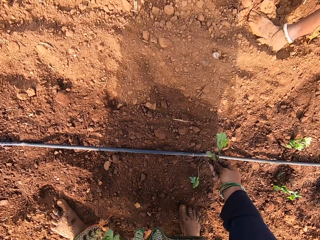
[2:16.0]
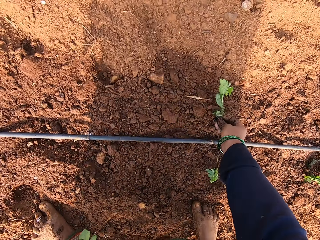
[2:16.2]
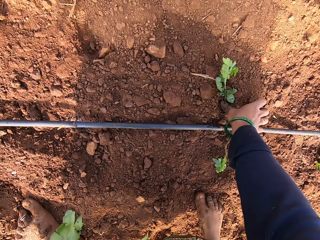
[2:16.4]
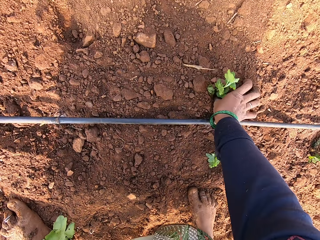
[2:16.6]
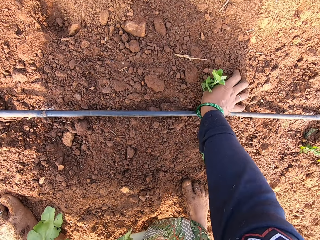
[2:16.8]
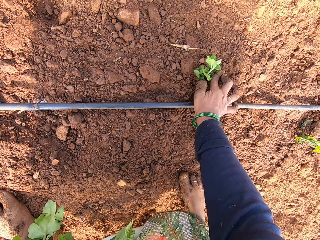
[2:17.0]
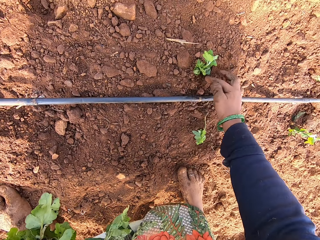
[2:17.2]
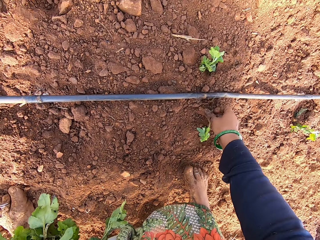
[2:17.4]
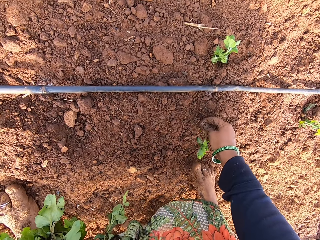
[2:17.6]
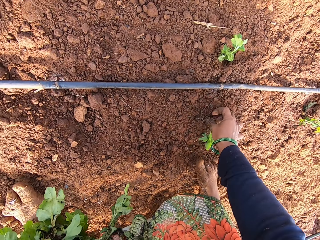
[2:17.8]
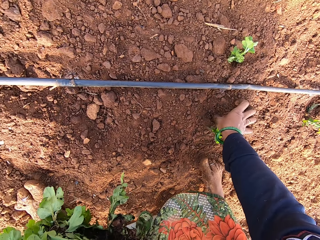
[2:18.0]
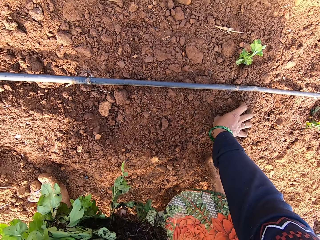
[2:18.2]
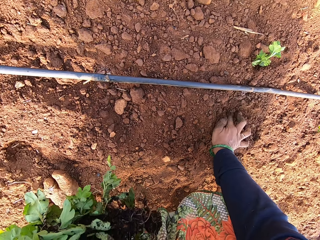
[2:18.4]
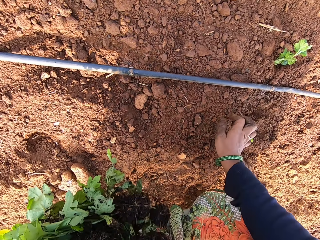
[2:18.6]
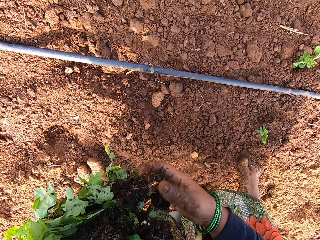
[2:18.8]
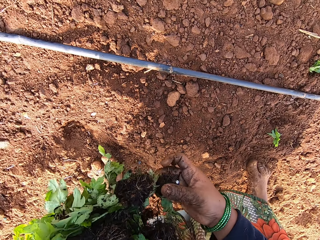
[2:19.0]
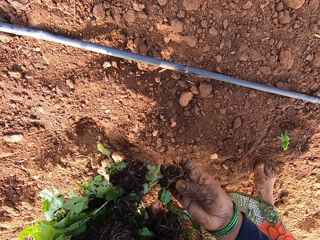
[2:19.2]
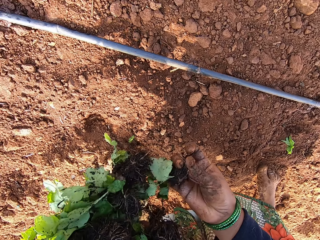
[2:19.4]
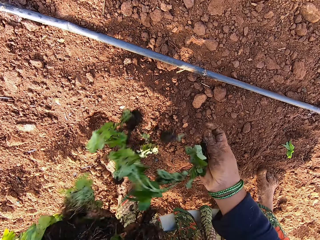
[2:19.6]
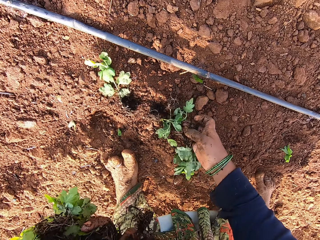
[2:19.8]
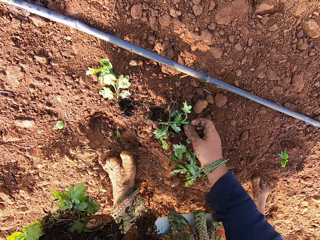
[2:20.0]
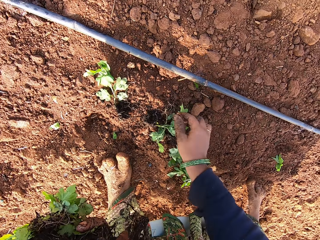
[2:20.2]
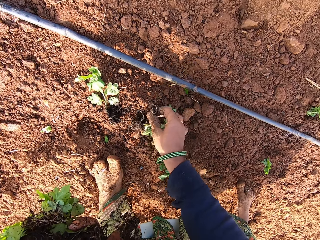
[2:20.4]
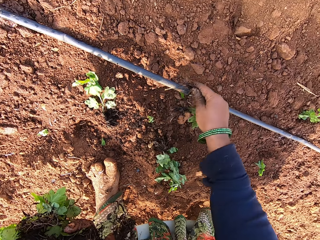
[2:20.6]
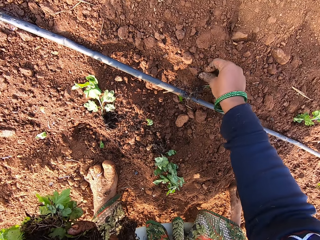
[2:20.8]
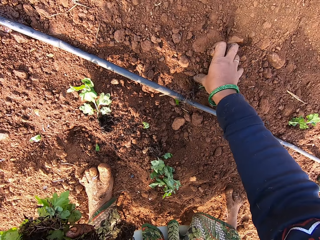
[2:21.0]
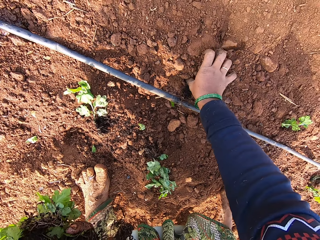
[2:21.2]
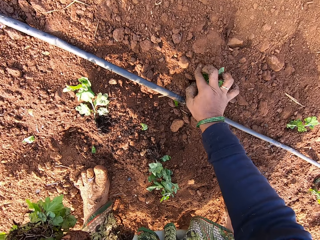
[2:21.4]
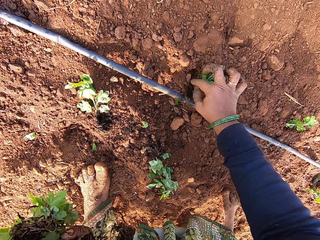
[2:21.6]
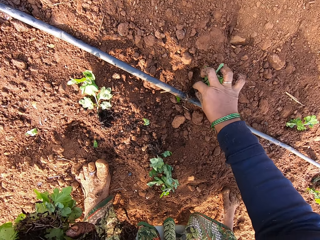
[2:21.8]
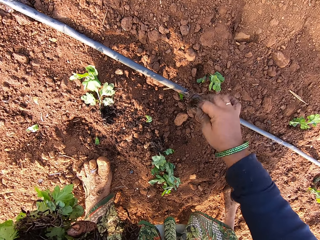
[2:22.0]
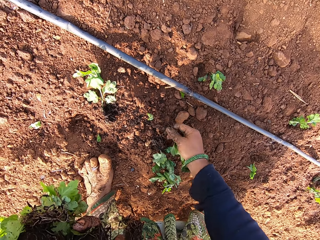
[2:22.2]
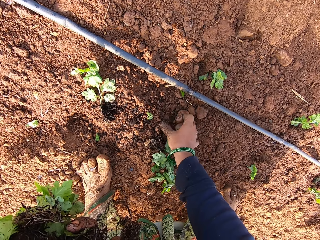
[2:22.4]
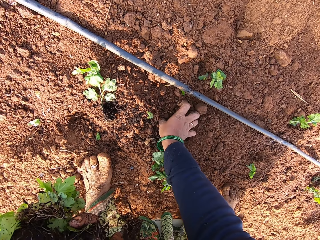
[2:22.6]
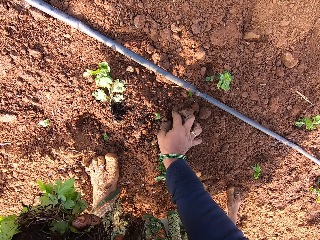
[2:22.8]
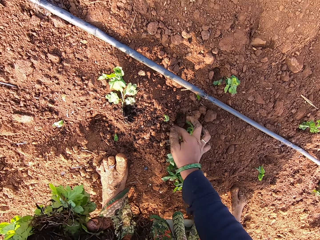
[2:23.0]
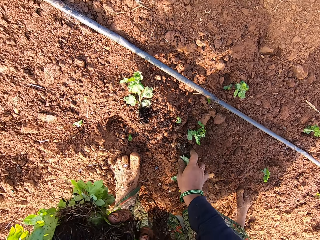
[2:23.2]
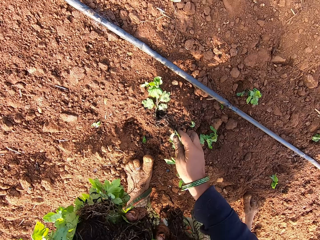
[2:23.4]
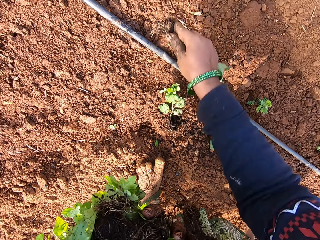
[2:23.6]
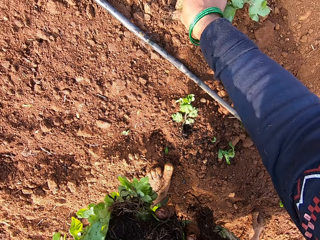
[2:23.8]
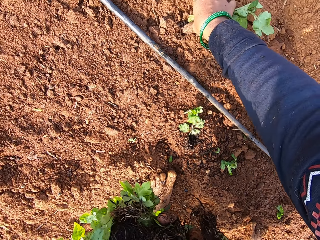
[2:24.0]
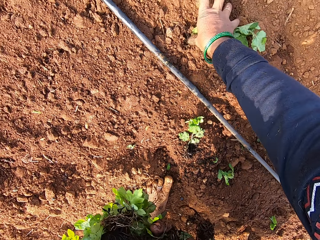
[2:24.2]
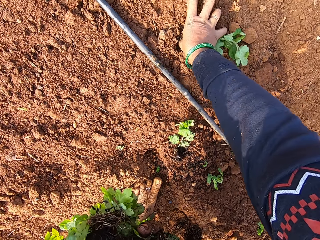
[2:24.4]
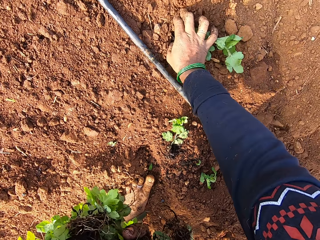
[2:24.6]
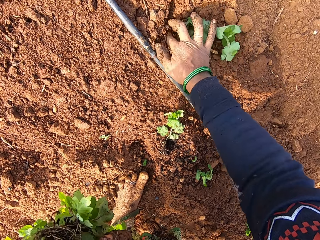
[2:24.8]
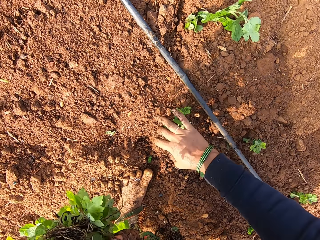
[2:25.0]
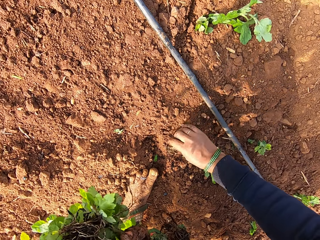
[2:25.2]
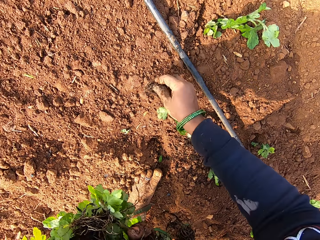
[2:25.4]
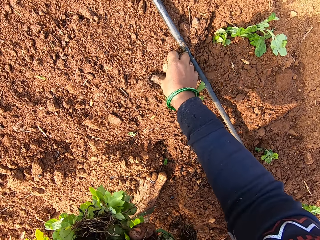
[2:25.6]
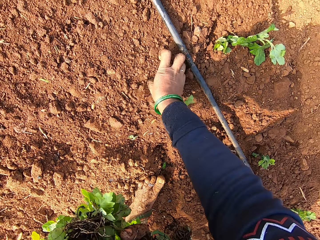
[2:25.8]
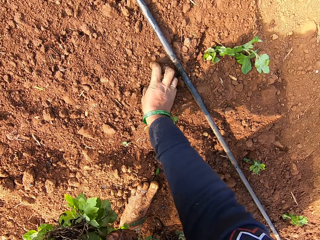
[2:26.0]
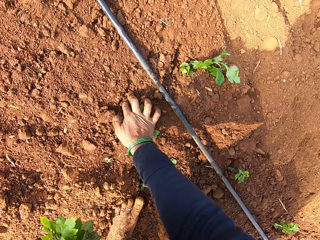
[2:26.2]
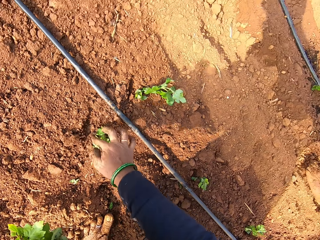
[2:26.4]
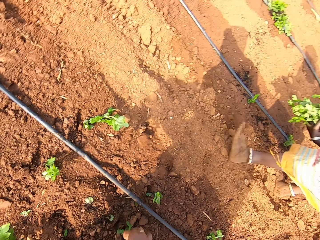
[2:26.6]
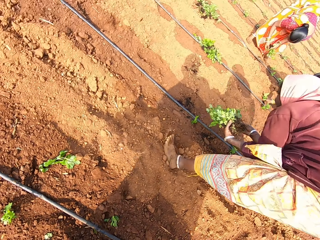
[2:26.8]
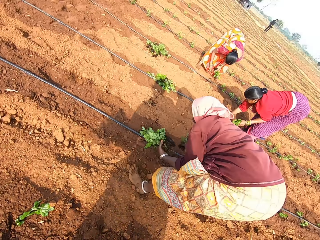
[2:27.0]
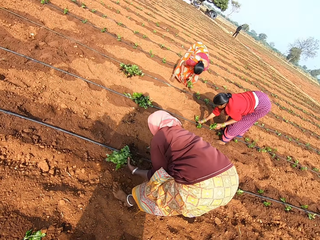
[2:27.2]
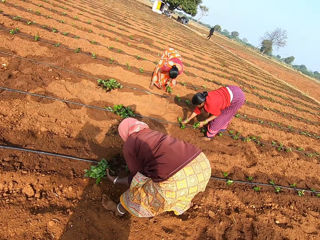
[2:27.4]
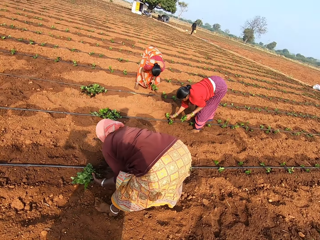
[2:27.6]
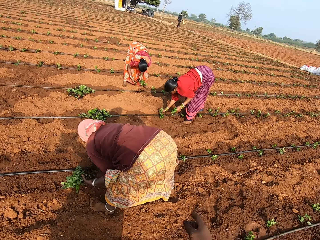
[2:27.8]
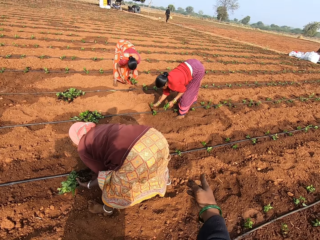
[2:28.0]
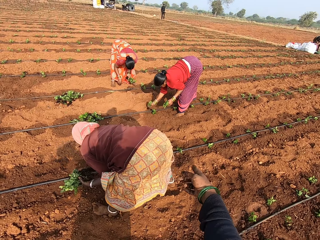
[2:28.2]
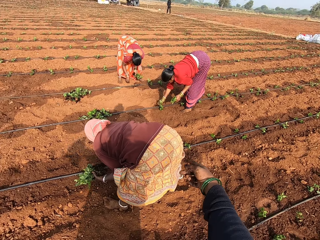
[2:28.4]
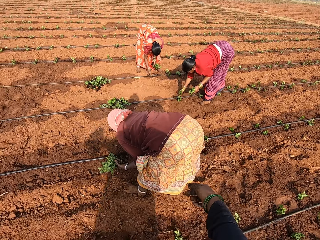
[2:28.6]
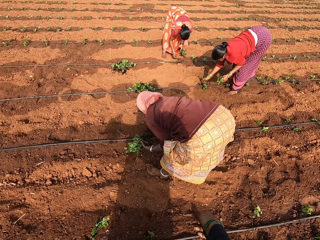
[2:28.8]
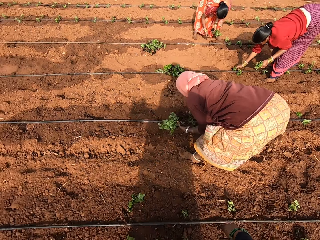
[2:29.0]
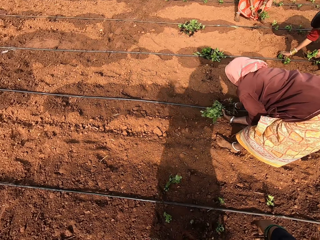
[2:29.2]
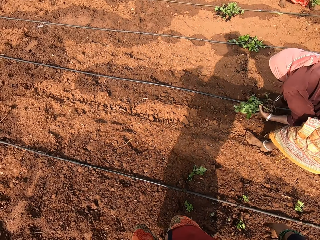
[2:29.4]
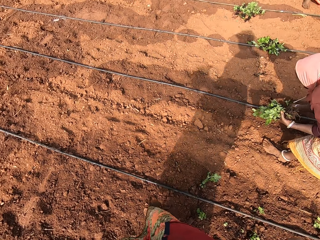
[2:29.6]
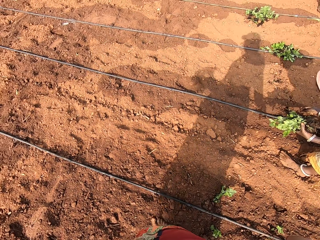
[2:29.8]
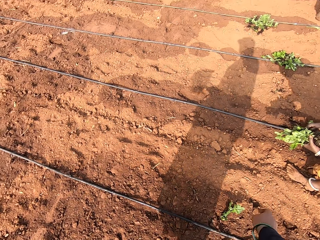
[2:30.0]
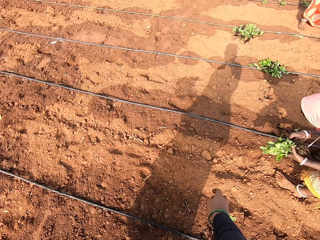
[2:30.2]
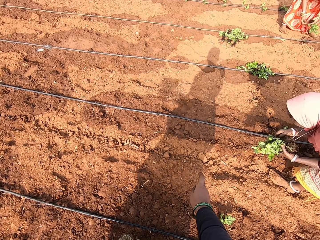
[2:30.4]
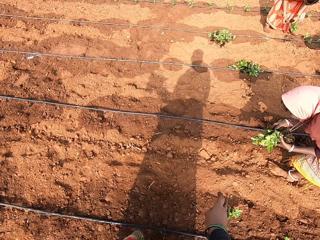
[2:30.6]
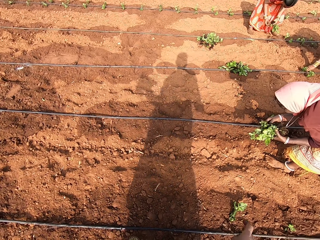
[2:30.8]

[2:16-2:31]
The camera wearer plants the seedling on the ground with her right hand. She picks a seedling from the ground with her right hand. She plants the seedling on the ground with her right hand. She picks a seedling from the seedlings in her left hand with her right hand. She drops the seedling on the ground with her right hand. She picks a seedling from the ground with her right hand. She interacts with a man. The camera wearer plants the seedling on the ground with her right hand. She removes the seedling from the ground with her right hand. She plants the seedling on the ground with her right hand. She picks a seedling from the ground with her right hand. She plants the seedling on the ground with her right hand. She picks a seedling from the ground with her right hand. She plants the seedling on the ground with her right hand. She looks around. A woman plants a seedling on the ground with her right hand.

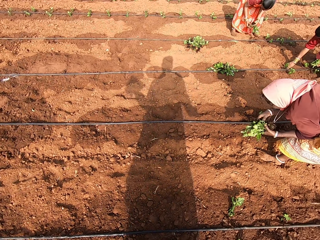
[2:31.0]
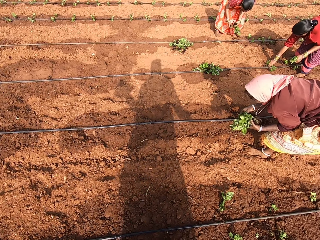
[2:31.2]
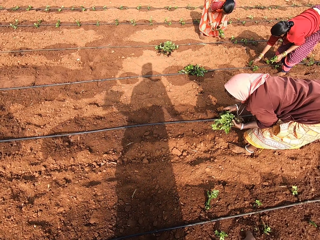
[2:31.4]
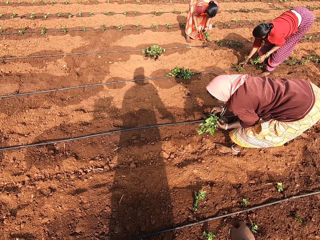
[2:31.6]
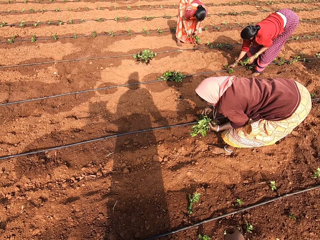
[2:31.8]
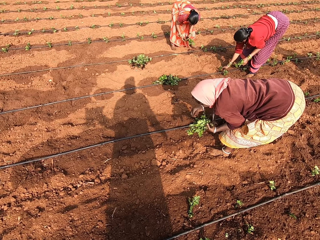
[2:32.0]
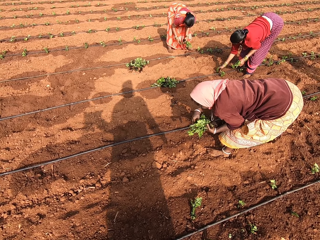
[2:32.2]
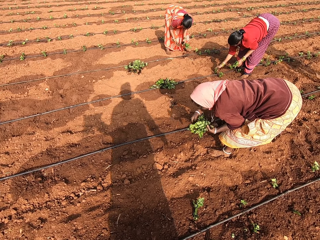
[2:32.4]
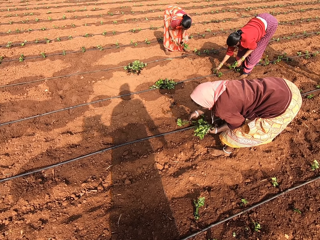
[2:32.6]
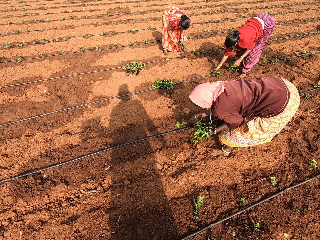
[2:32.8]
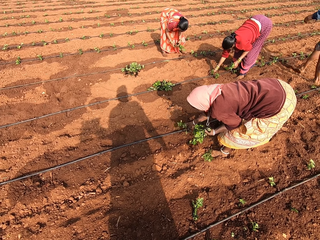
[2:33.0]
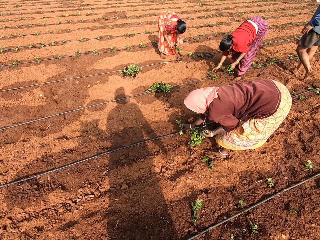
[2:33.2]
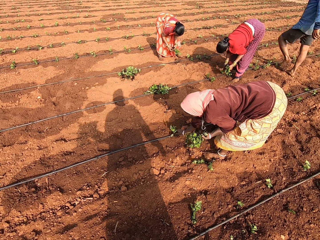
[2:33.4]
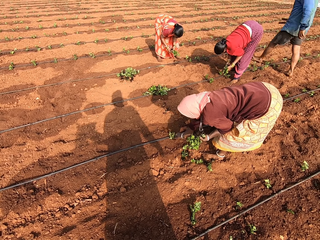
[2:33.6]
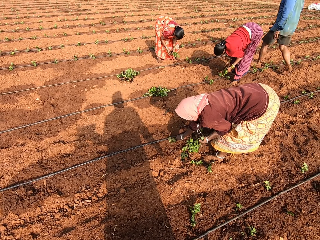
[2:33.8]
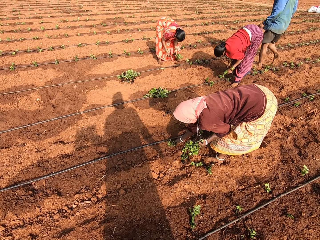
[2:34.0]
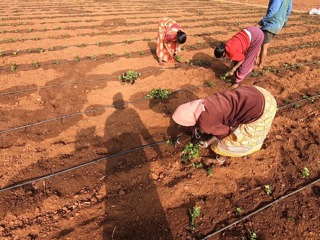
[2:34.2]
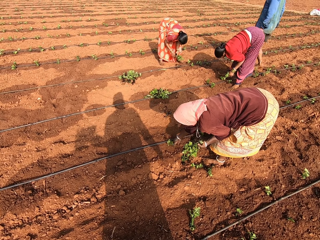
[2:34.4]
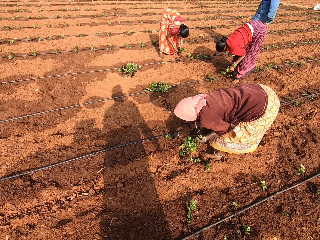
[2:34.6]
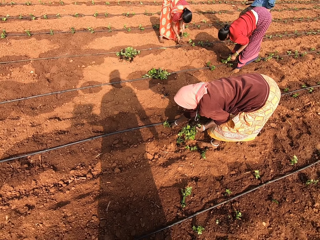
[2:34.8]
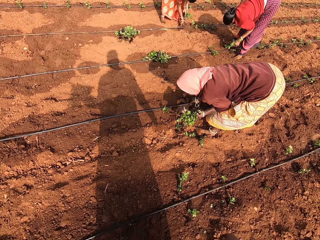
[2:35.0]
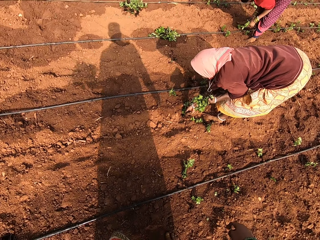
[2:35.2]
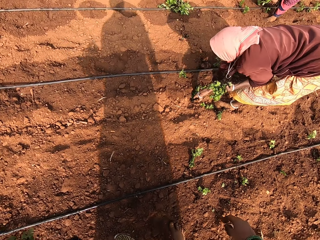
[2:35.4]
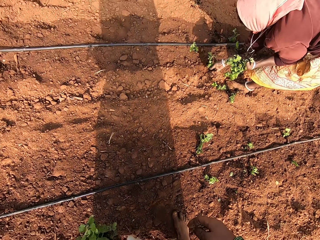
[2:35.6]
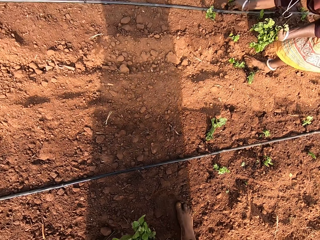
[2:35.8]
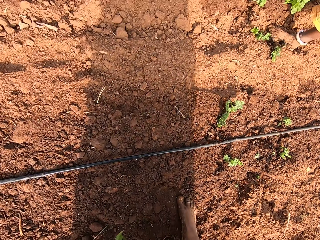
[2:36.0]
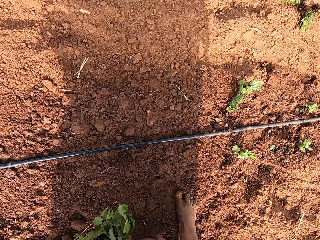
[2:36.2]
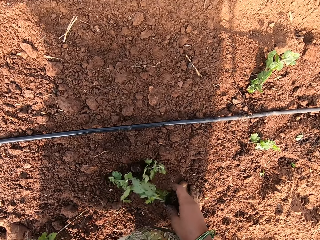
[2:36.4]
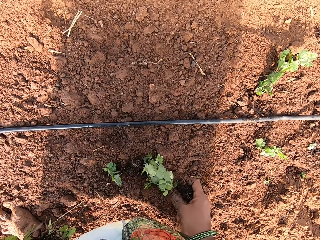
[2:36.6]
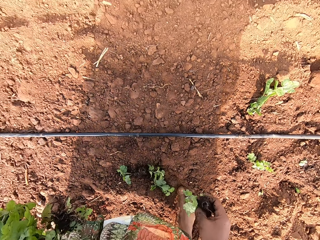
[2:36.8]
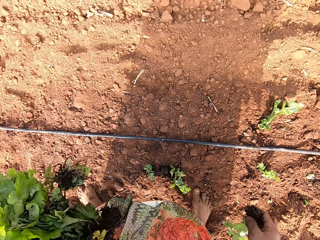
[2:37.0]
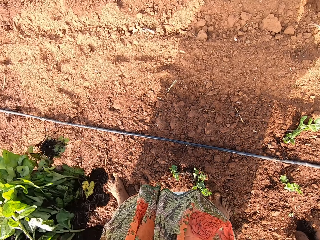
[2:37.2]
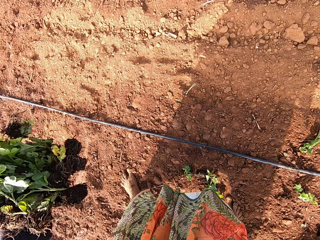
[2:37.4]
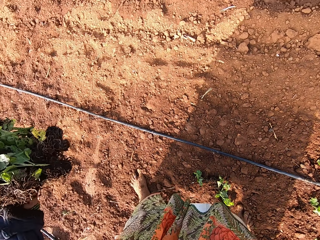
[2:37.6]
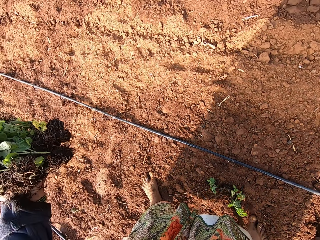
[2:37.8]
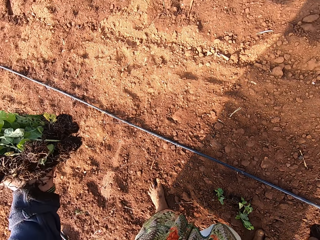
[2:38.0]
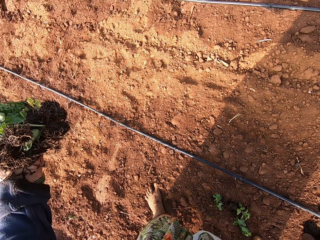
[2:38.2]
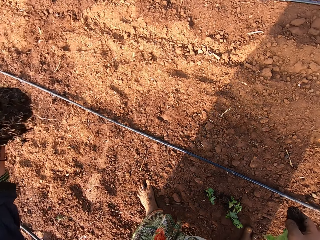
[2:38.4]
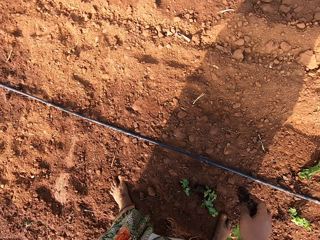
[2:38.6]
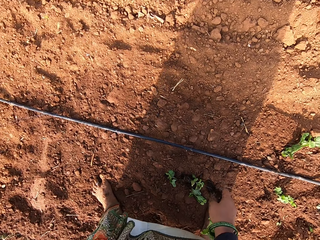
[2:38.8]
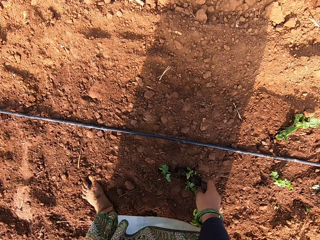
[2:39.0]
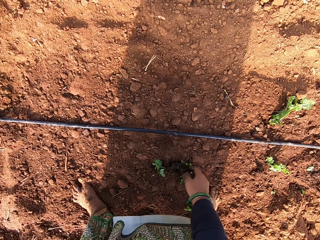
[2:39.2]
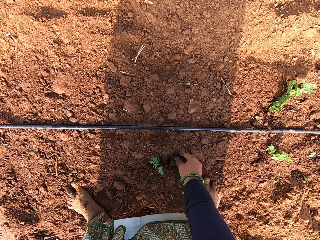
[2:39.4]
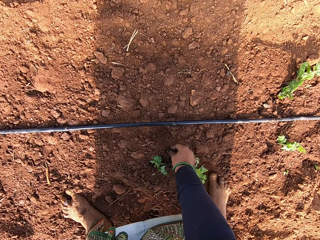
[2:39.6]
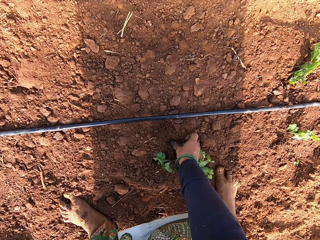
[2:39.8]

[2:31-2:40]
A woman picks a seedling from the seedlings in her left hand with her right hand. The woman plants the seedling on the ground with her right hand. The woman picks a seedling from the ground with her right hand.
